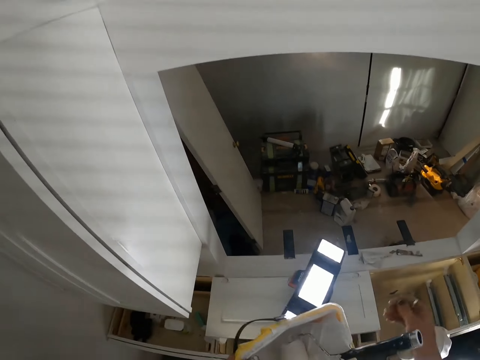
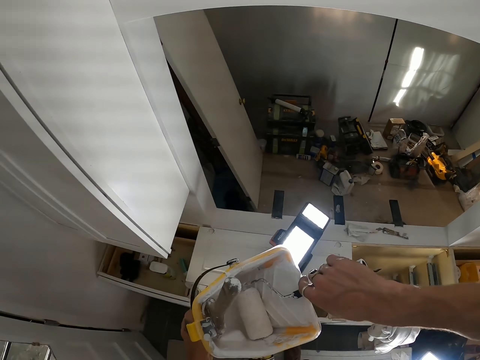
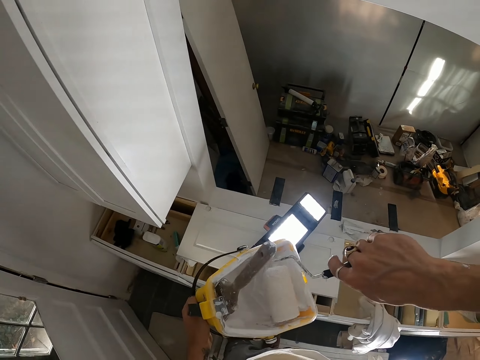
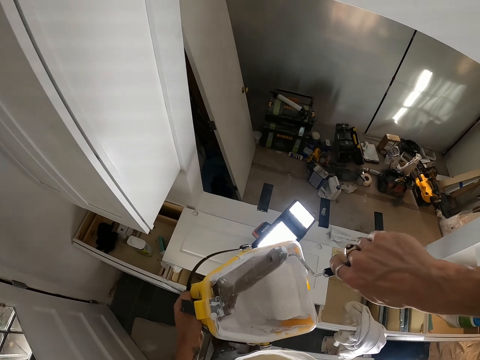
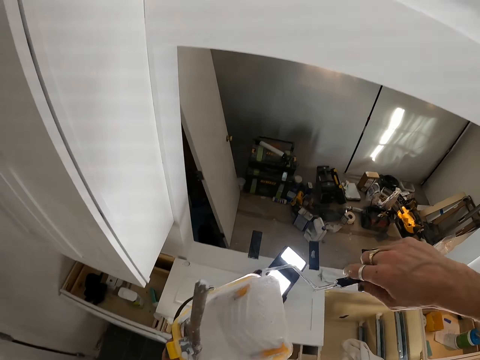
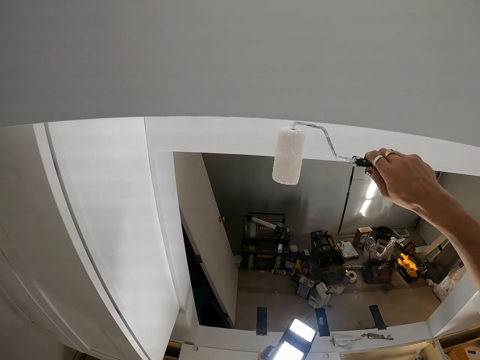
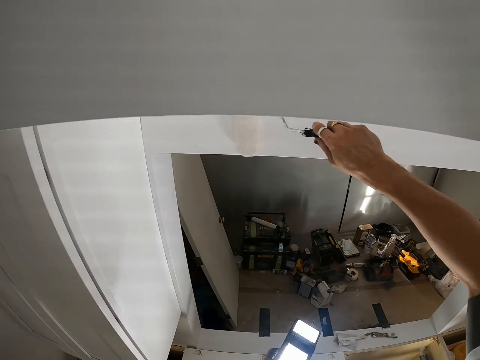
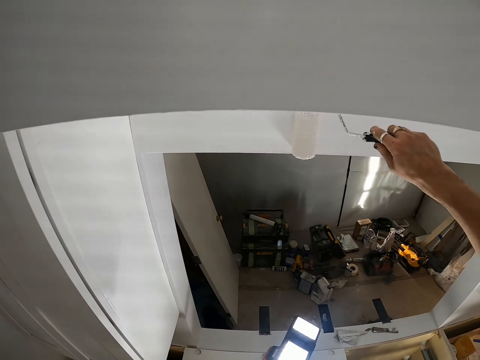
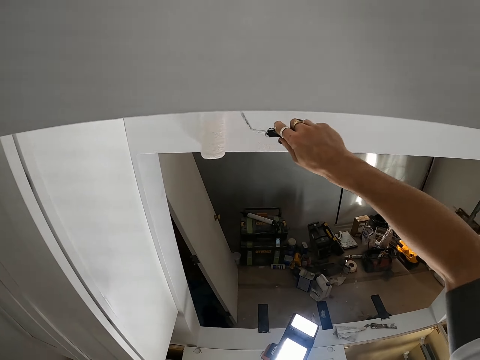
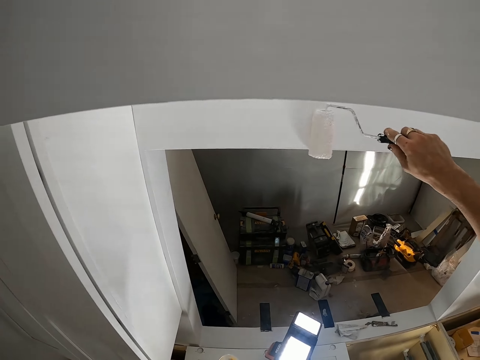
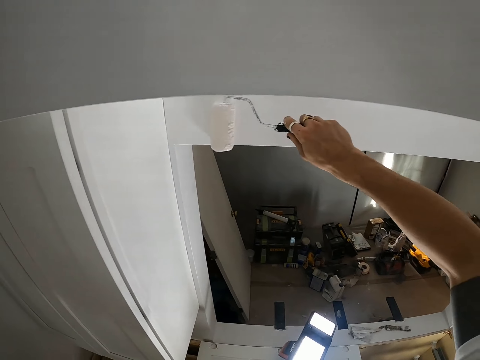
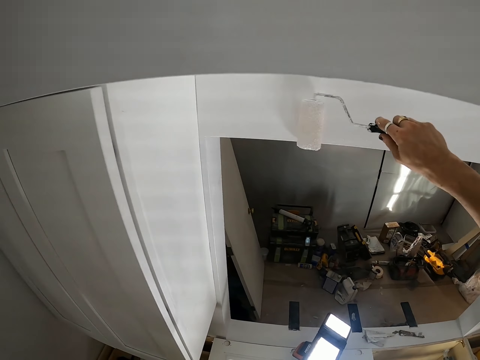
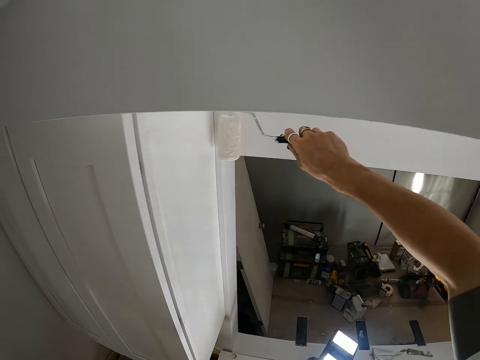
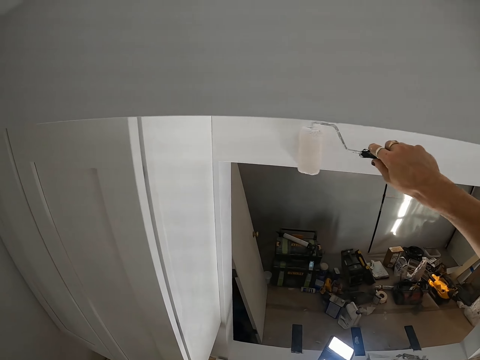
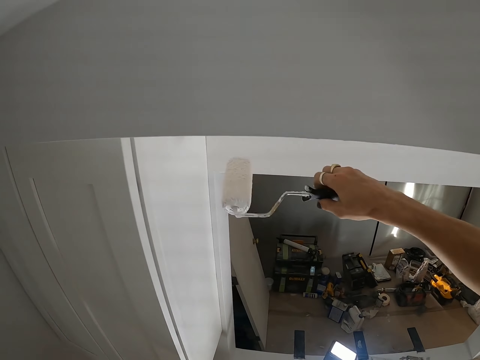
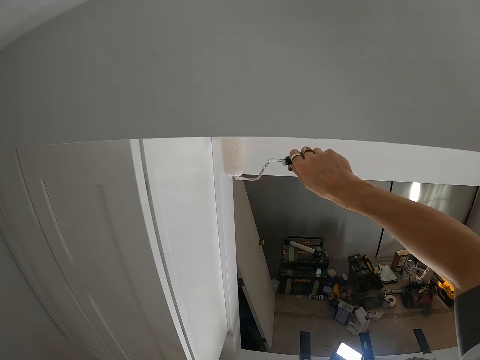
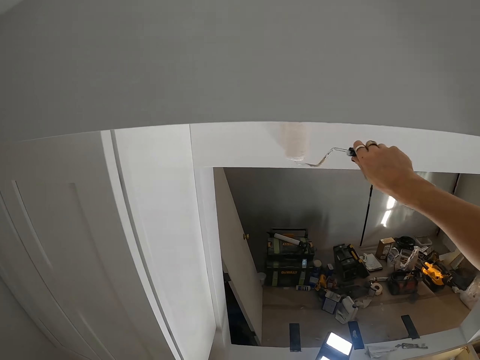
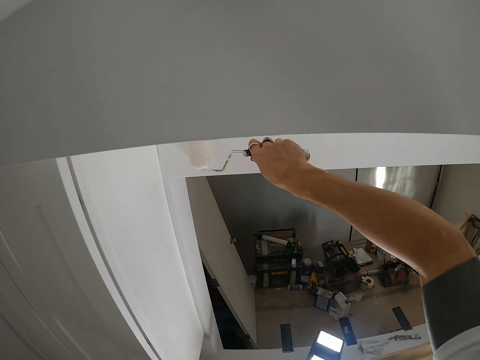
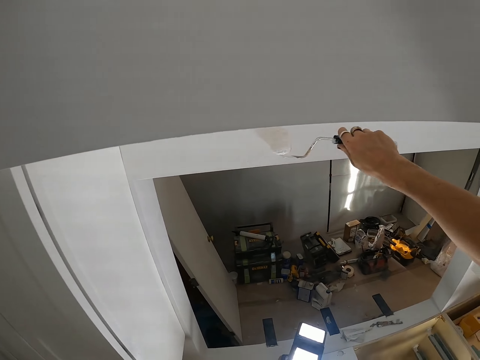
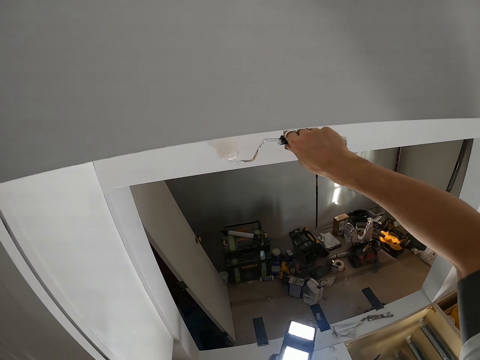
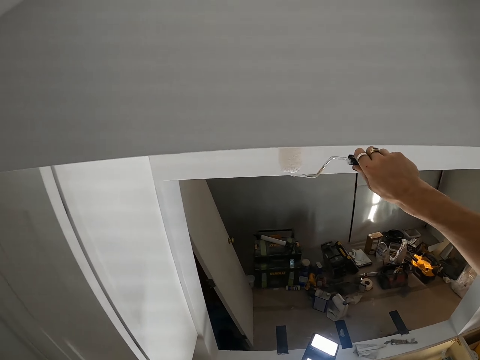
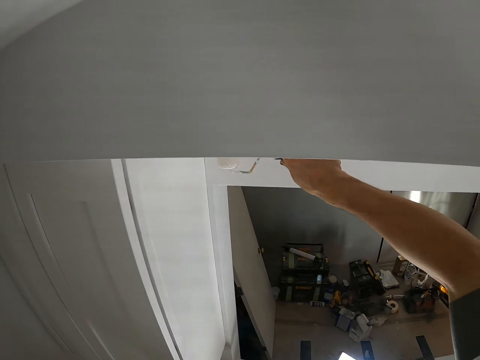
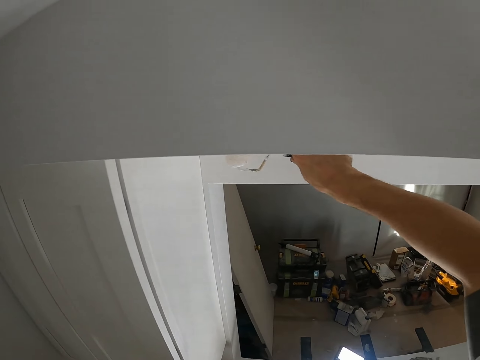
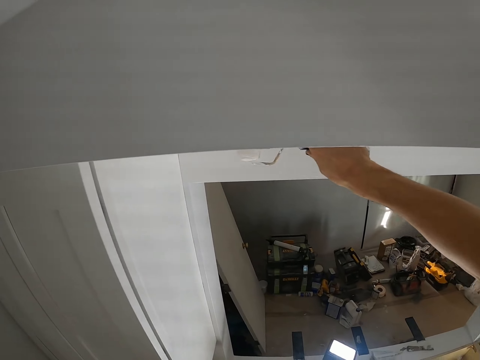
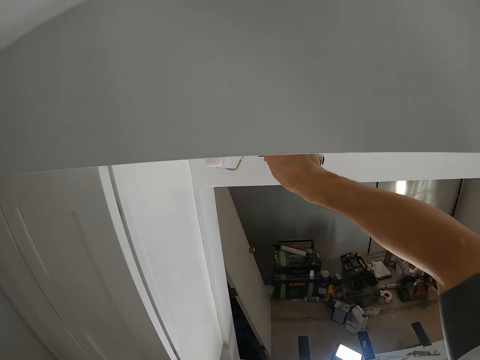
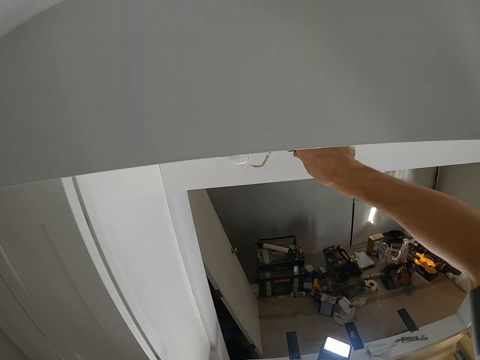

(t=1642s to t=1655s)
The camera wearer holds the paint roller. They roll the paint roller. They start to paint the wall.

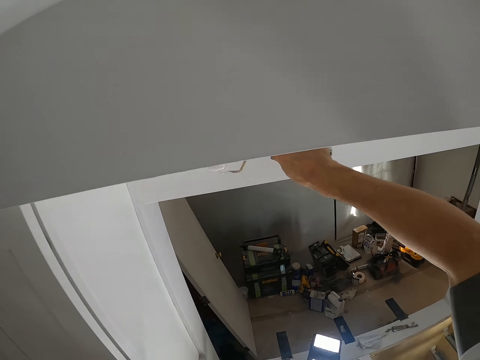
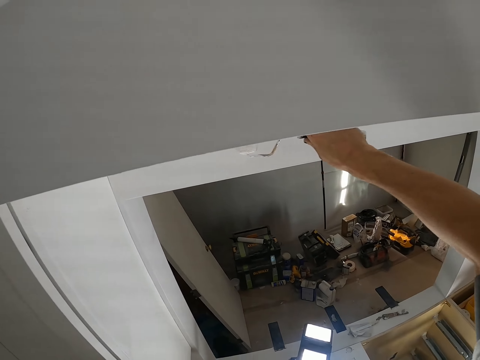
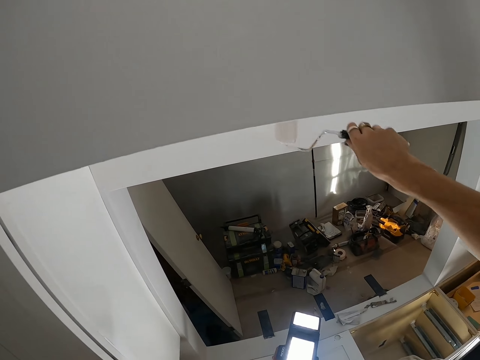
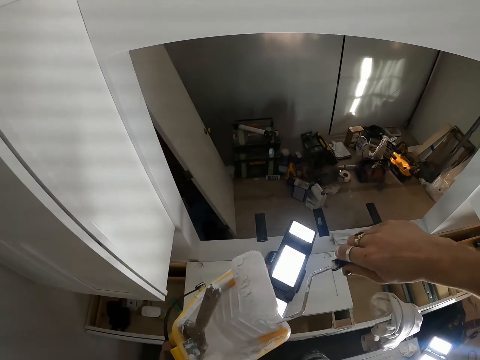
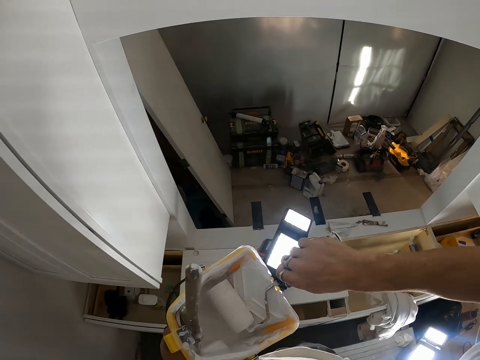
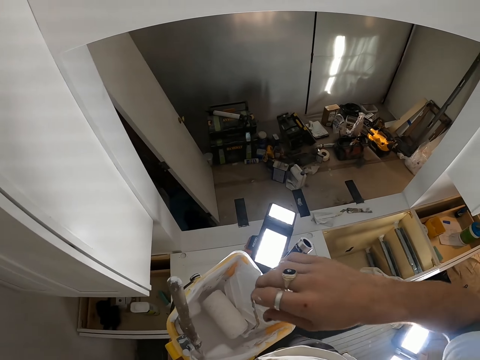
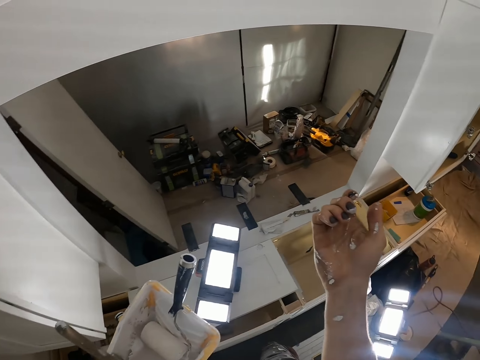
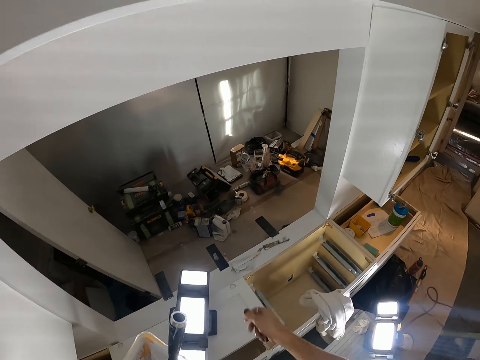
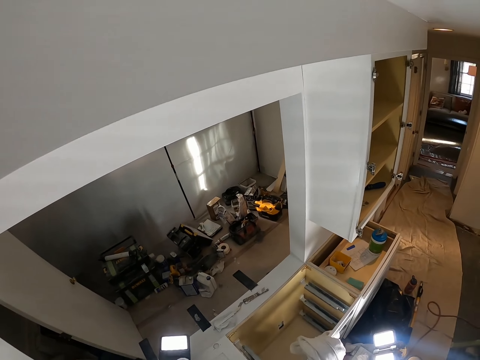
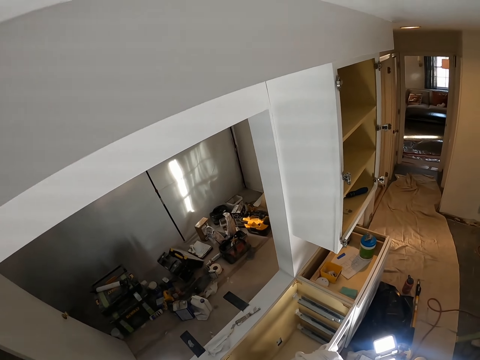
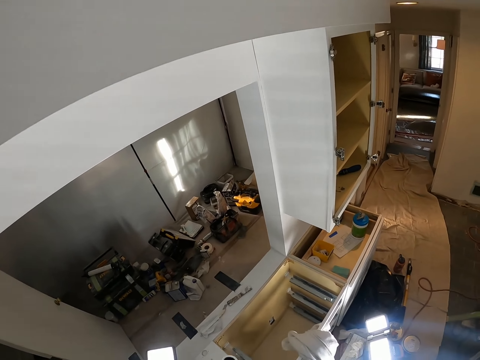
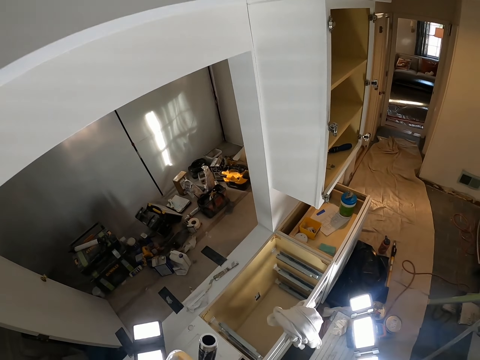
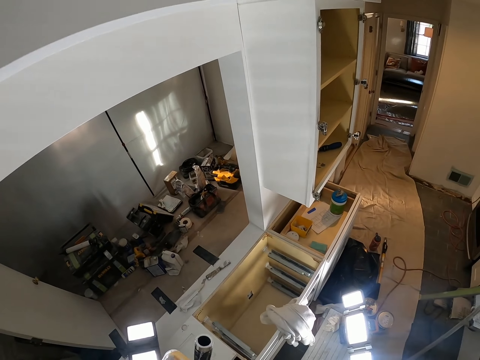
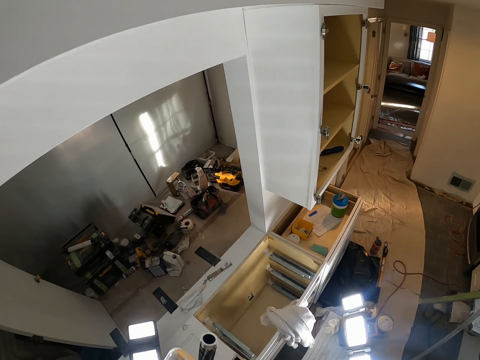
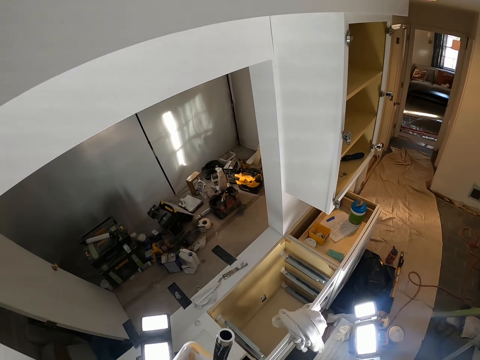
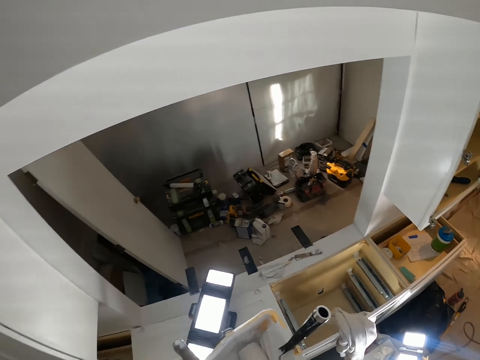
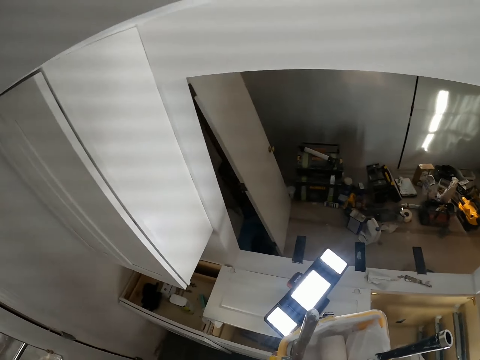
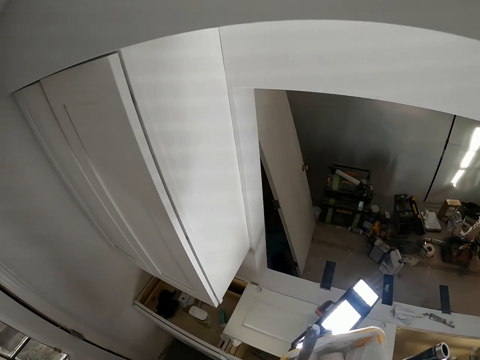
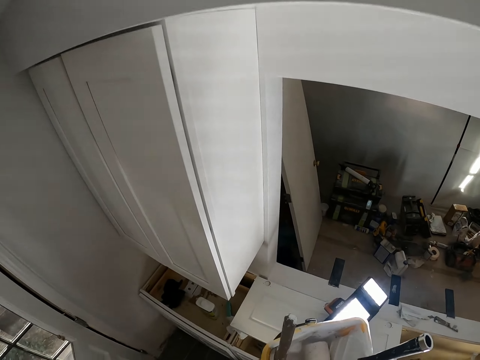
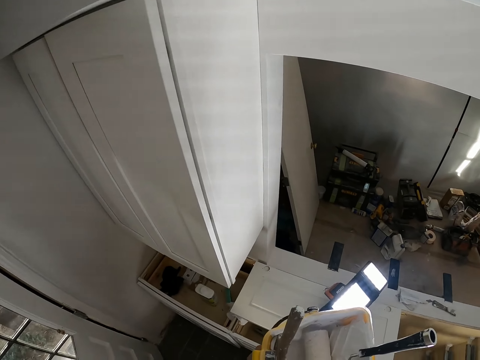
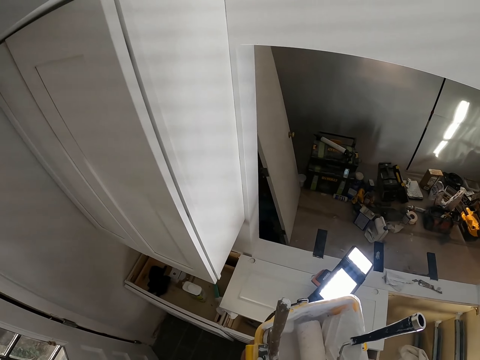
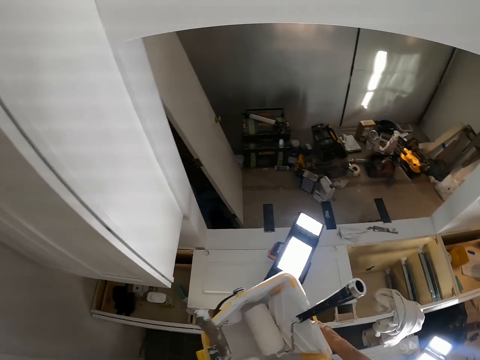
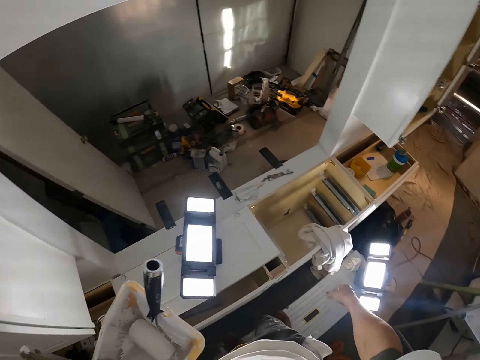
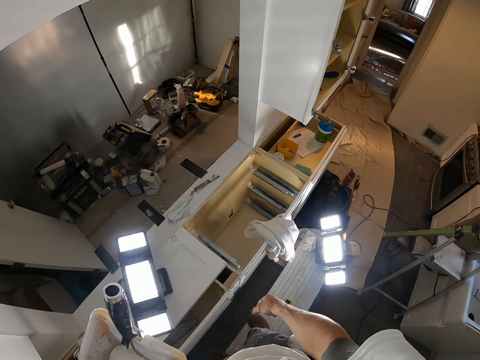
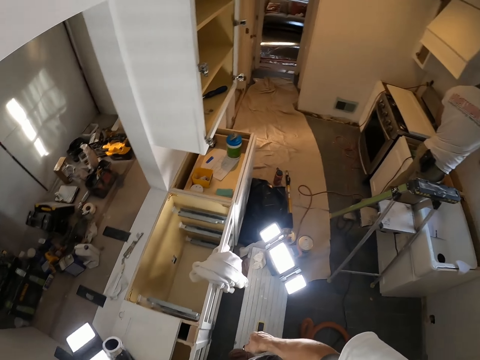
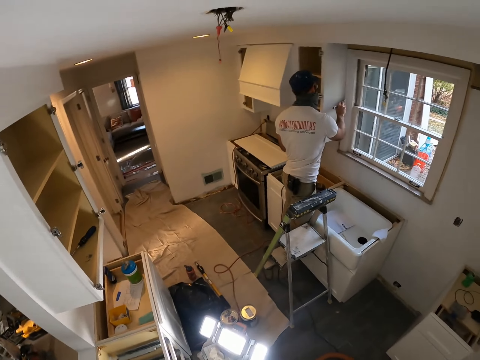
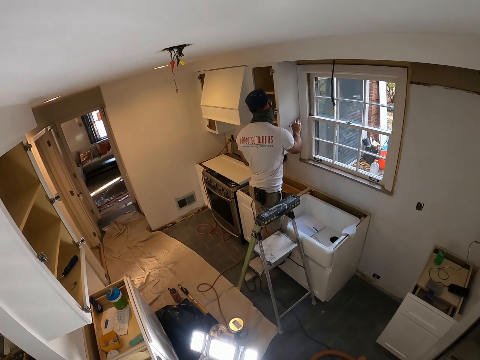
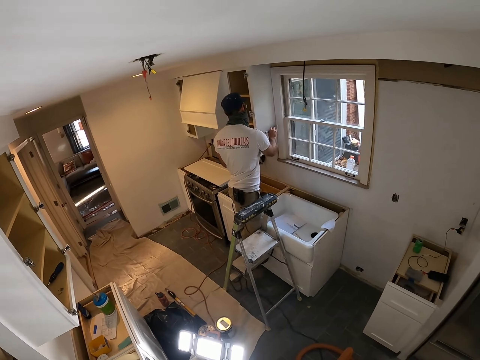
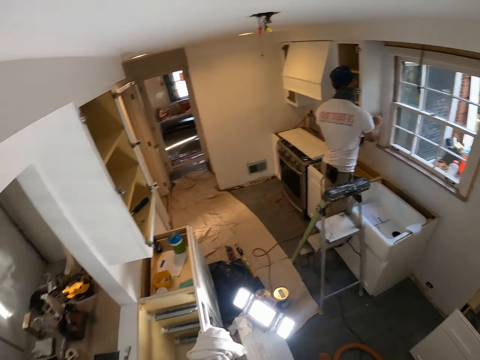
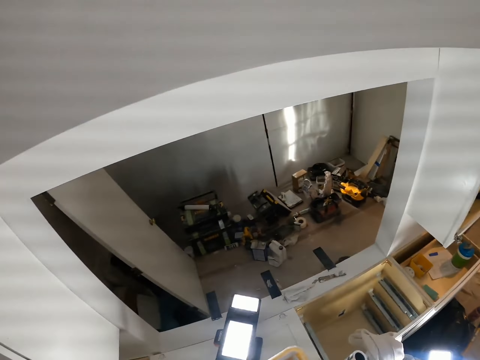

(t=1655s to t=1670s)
The camera wearer puts the paint roller in the container. He looks at his hand. He looks inside the container. He shakes his hand. He looks on the other side.
